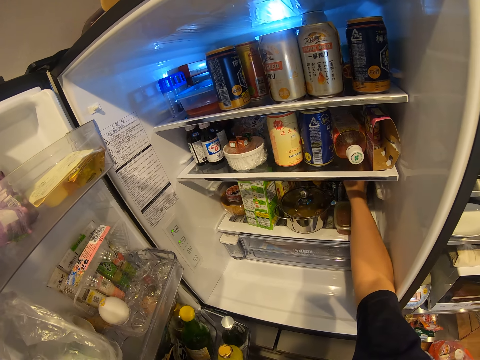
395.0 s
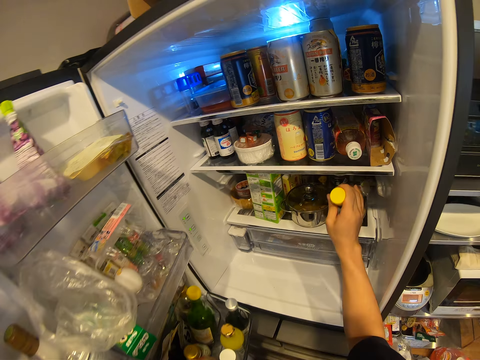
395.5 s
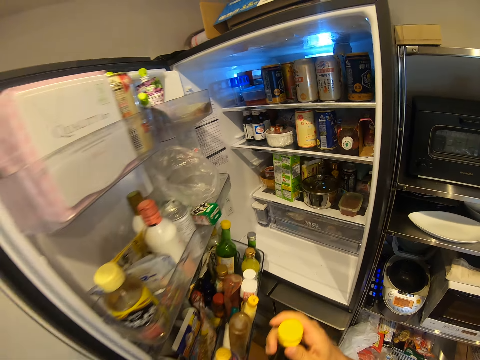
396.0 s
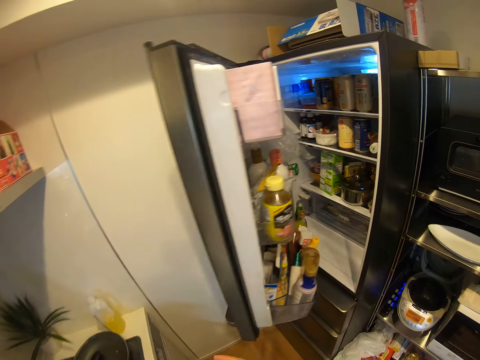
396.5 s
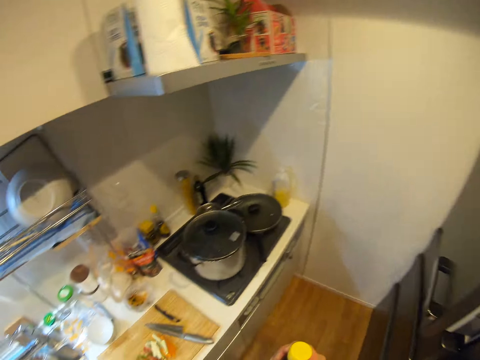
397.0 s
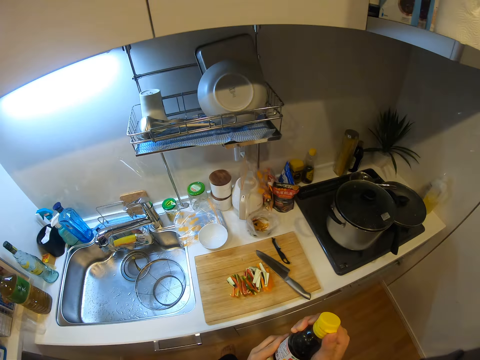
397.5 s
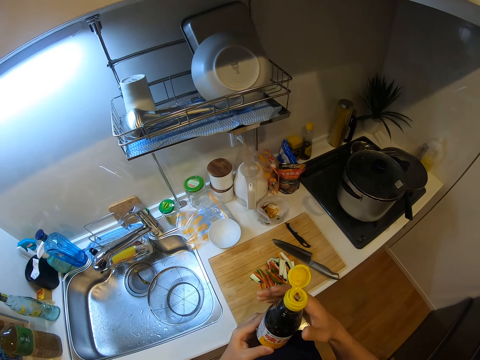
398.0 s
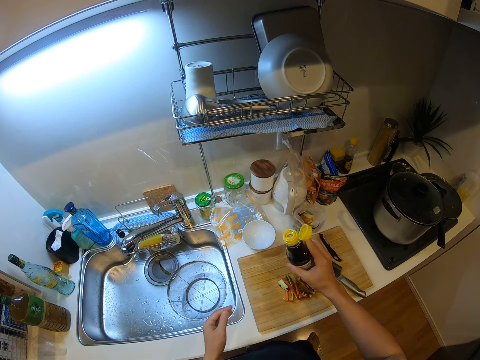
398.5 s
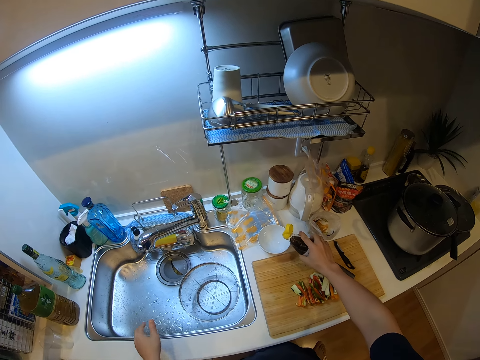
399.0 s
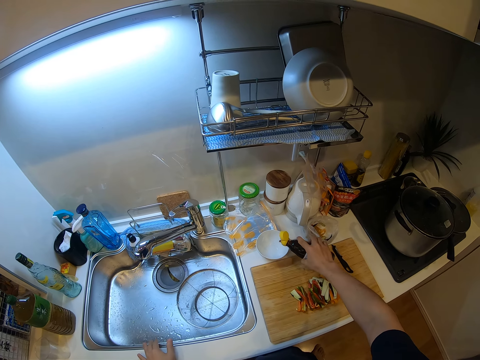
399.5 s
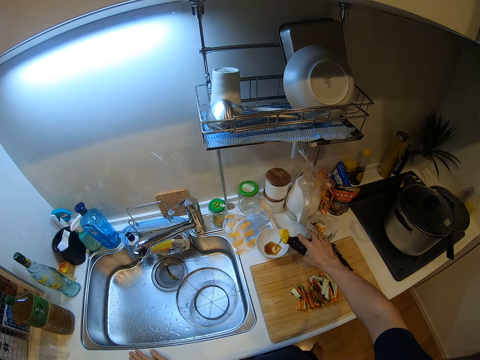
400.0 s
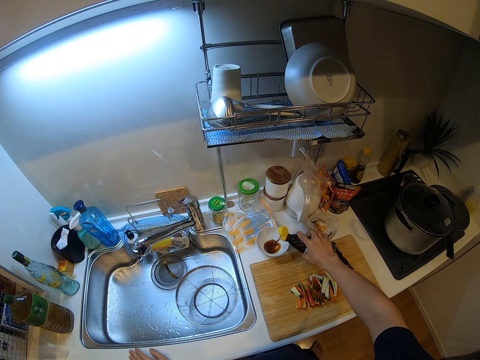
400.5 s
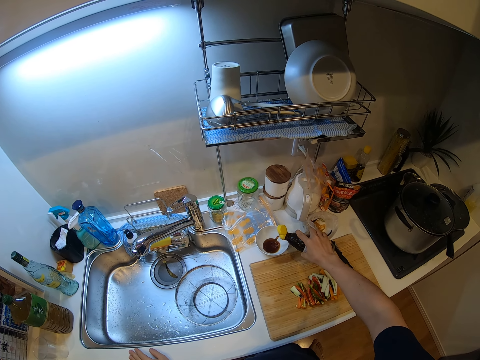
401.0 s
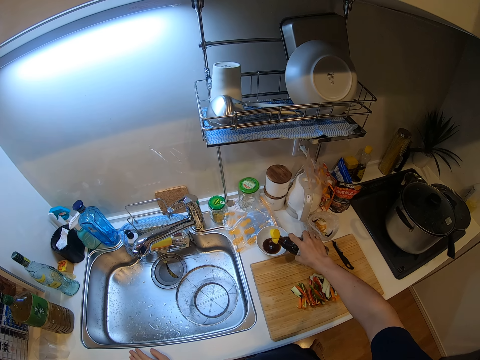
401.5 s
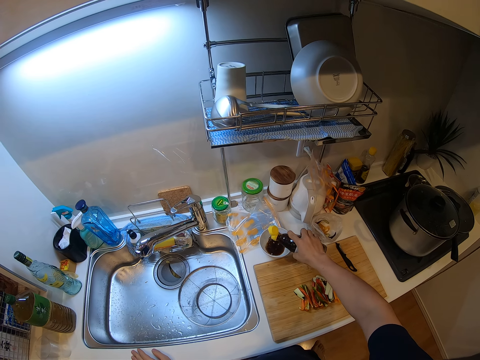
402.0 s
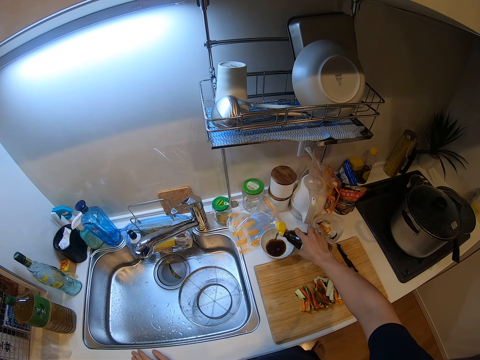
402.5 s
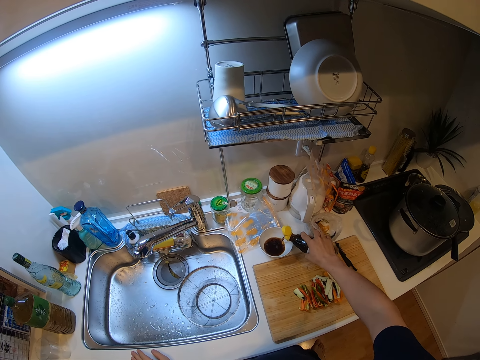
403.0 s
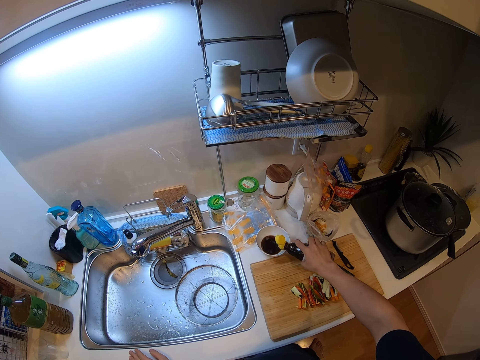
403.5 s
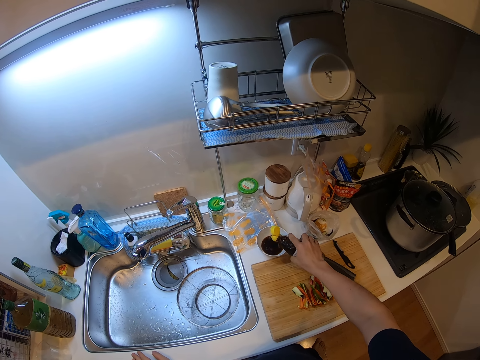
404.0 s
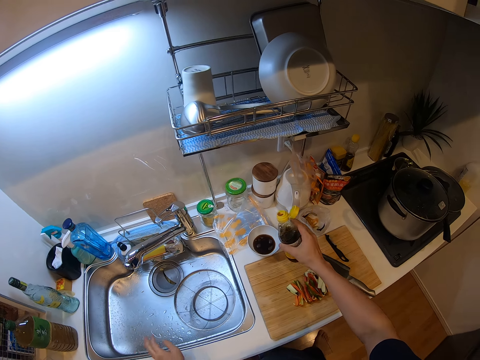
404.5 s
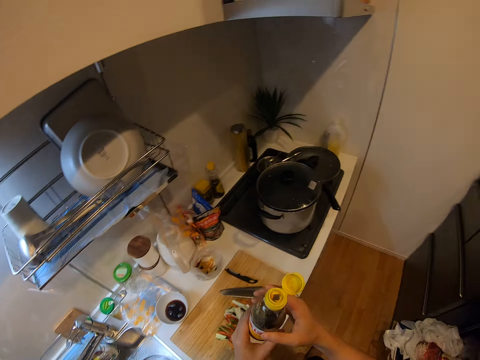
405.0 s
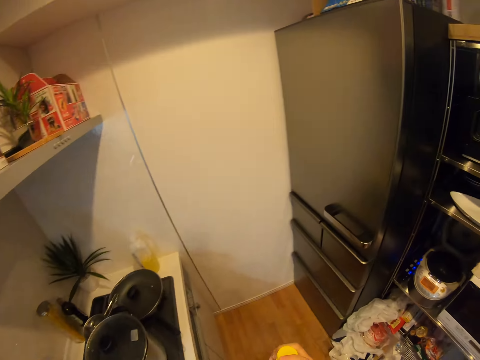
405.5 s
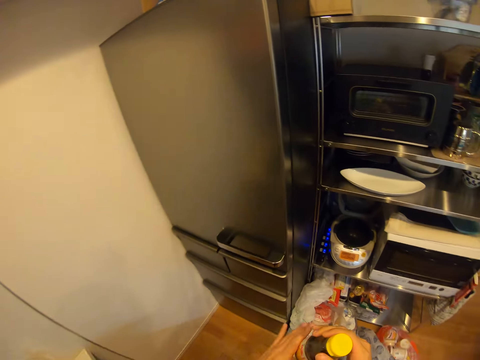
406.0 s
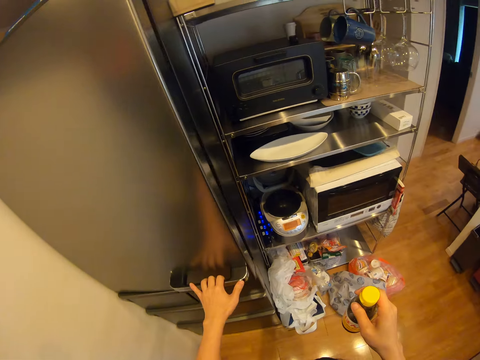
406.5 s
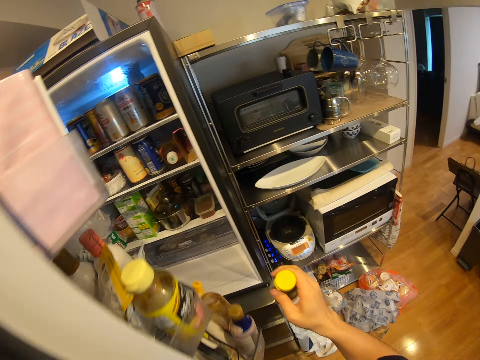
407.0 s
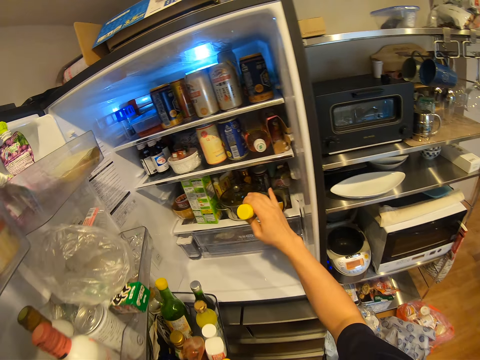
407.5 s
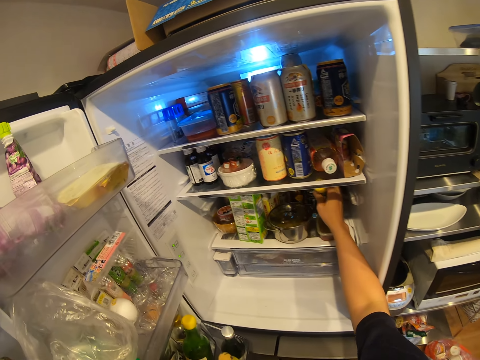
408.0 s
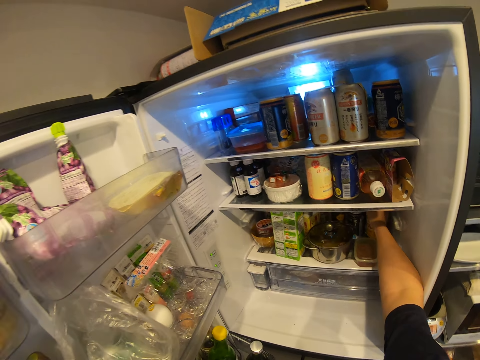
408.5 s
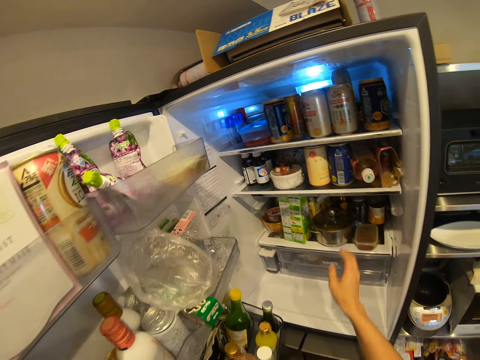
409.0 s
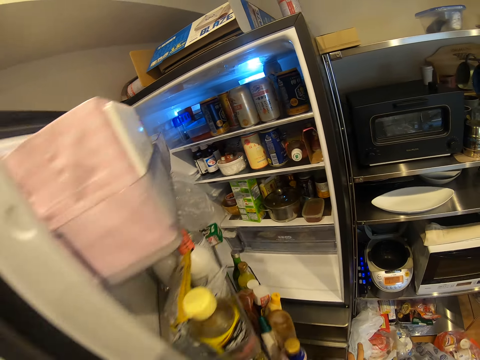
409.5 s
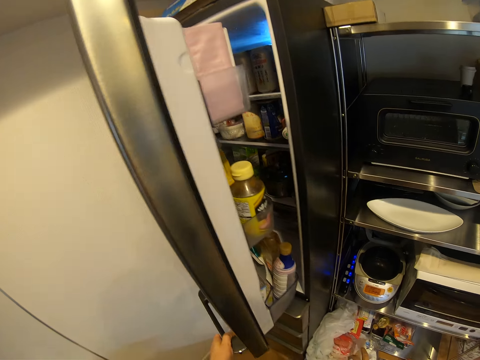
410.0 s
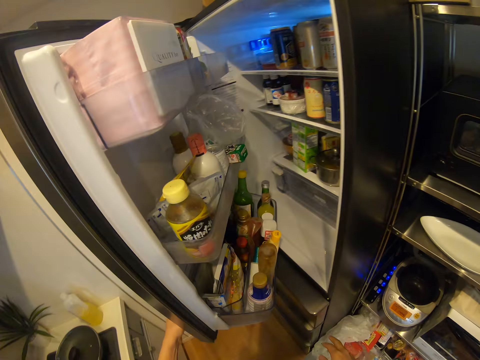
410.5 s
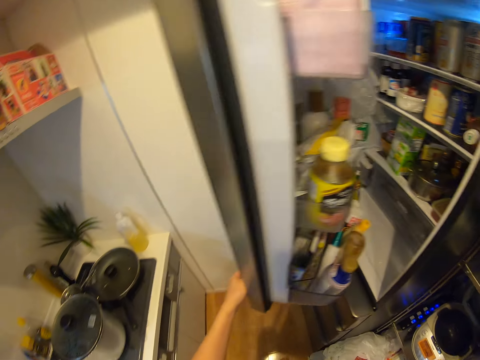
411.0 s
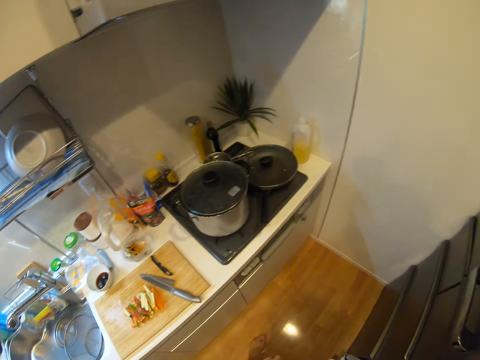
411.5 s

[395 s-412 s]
The camera wearer picks up a bottle of ingredient from the fridge. They walk in the kitchen. They close the fridge. They open the bottle of ingredient. They pour liquid from the bottle into the bowl. They seal the bottle of ingredient. They walk in the kitchen. They open the fridge. They place the bottle of ingredient in the fridge. They close the fridge.

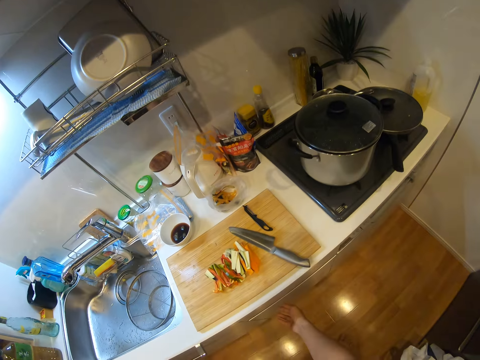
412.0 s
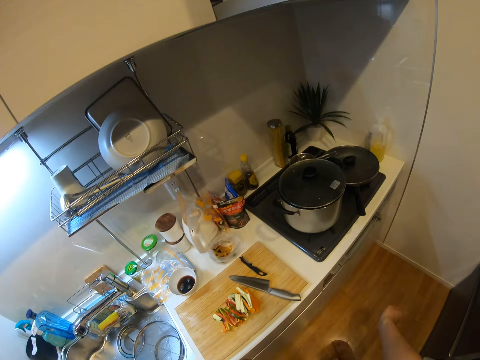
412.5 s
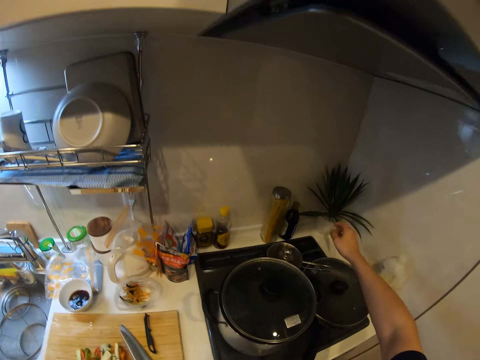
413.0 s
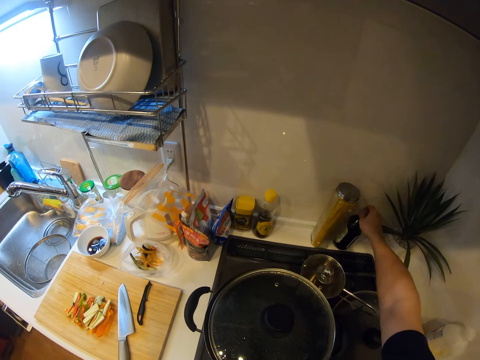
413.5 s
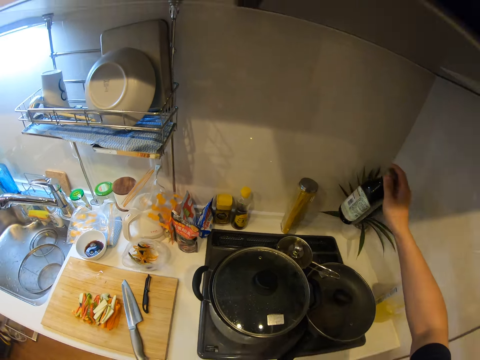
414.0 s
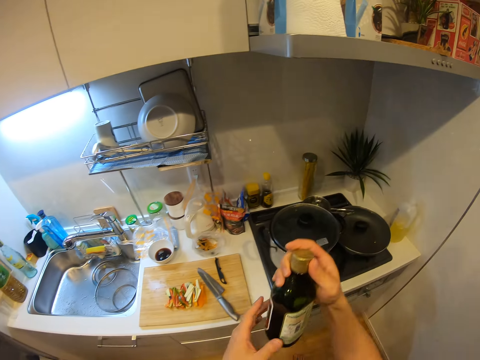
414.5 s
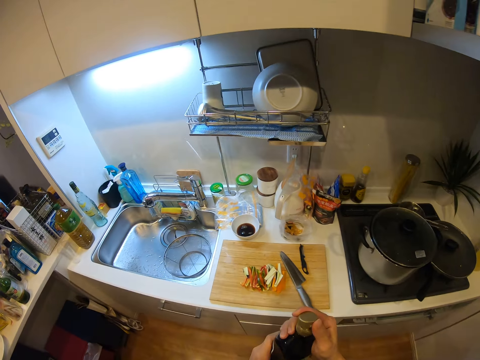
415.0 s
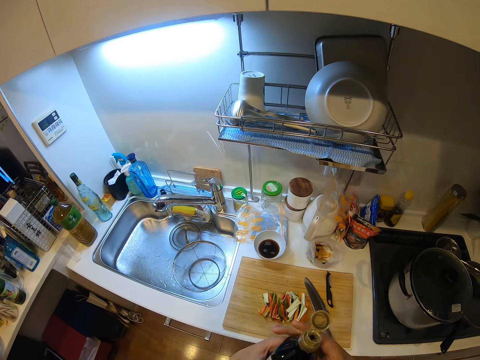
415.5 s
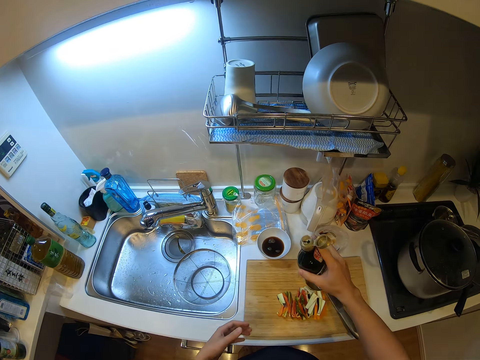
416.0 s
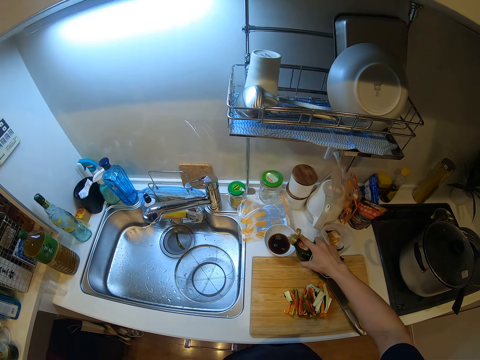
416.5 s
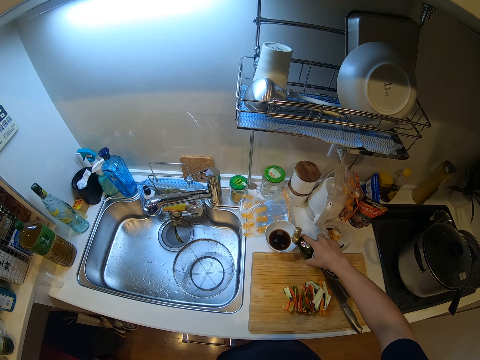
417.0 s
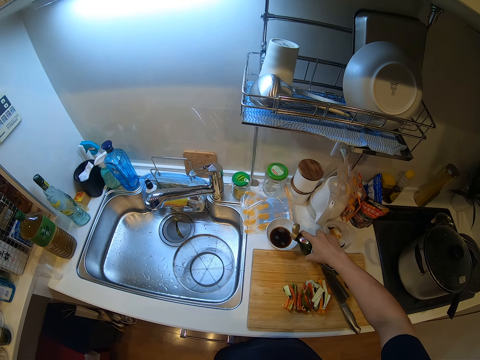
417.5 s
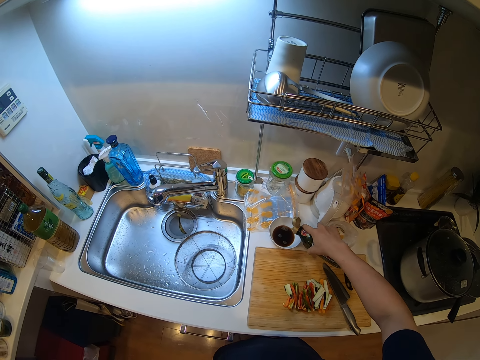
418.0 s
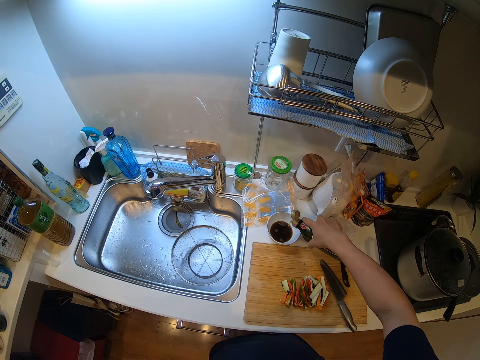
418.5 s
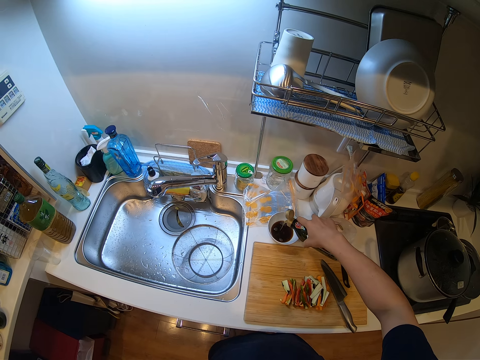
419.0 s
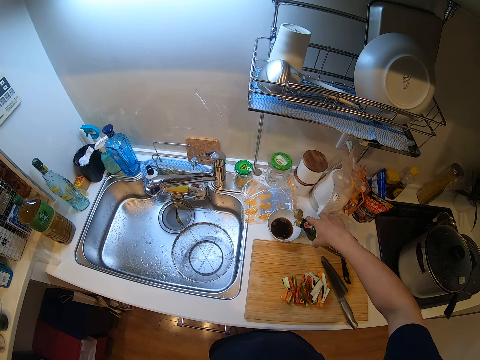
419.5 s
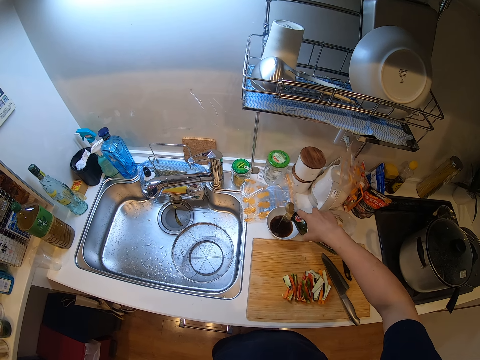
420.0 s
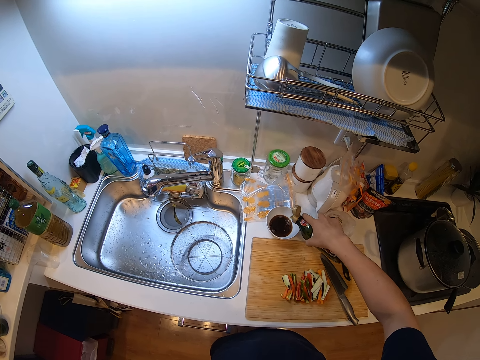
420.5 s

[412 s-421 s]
The camera wearer walks in the kitchen. They take a bottle of ingredient from the counter. They open the bottle. They pour liquid from the bottle into the bowl.
